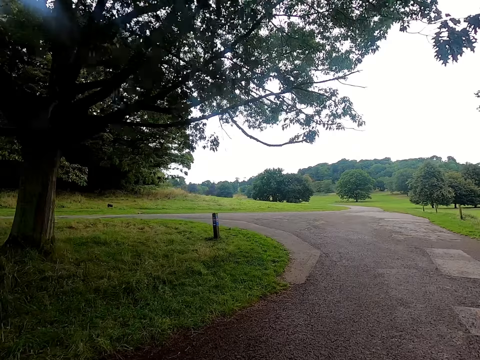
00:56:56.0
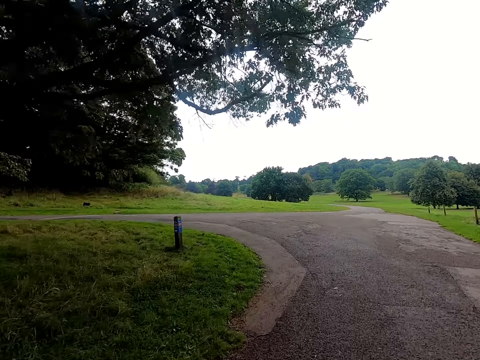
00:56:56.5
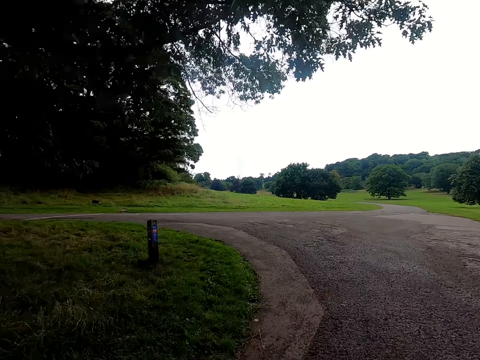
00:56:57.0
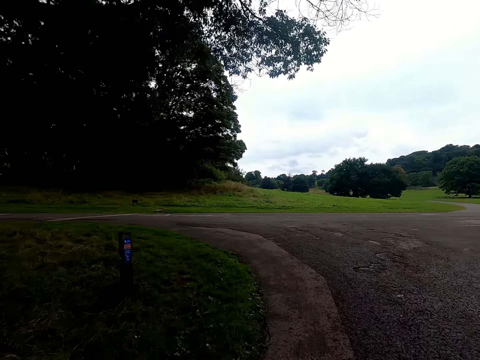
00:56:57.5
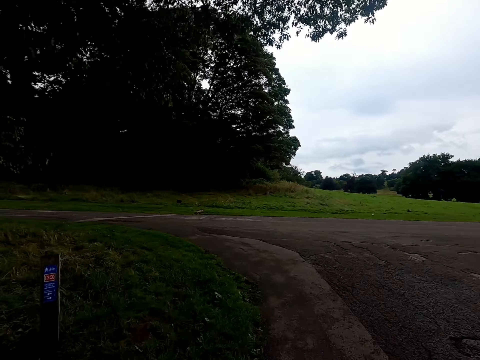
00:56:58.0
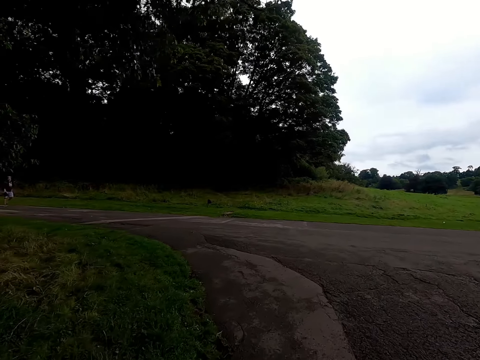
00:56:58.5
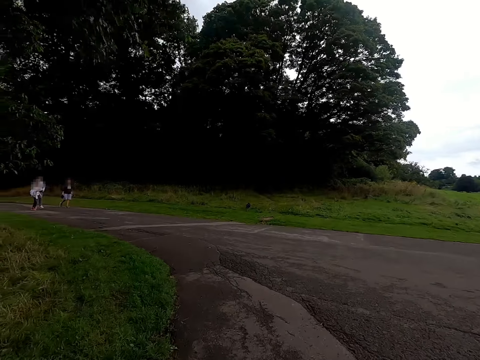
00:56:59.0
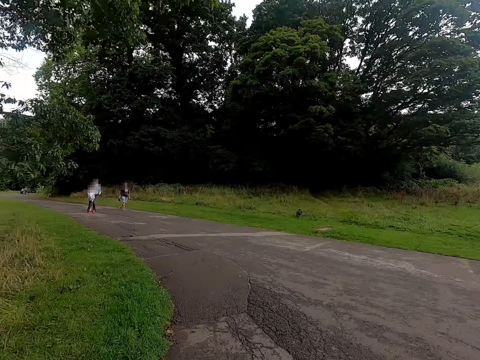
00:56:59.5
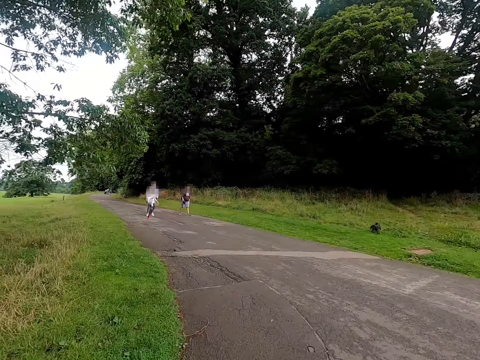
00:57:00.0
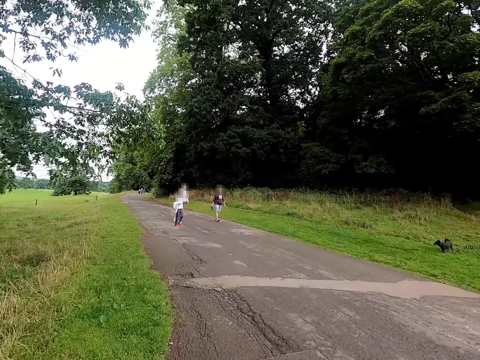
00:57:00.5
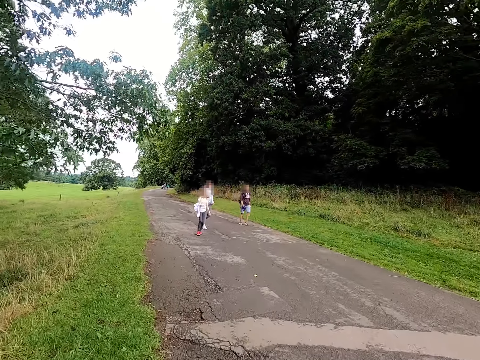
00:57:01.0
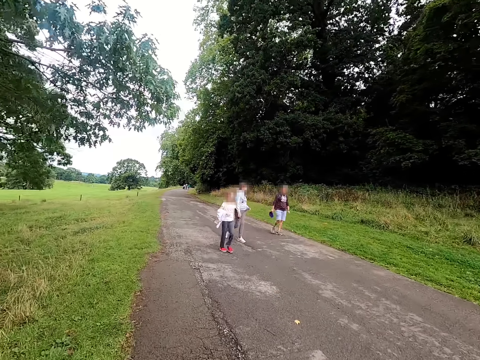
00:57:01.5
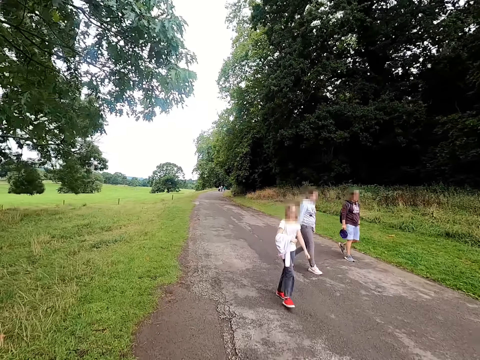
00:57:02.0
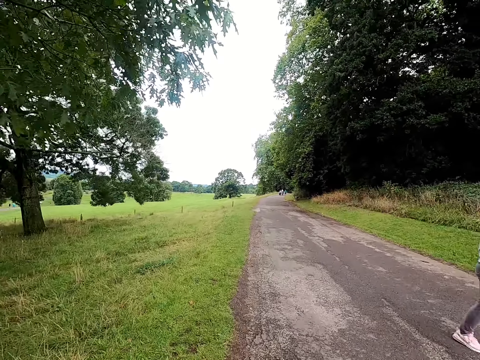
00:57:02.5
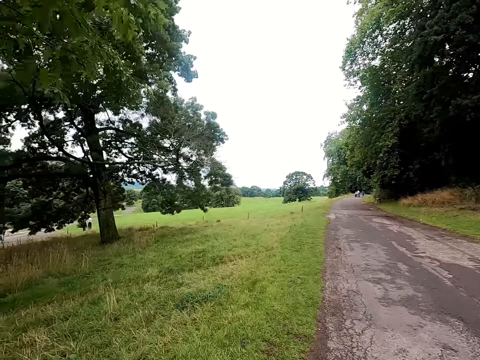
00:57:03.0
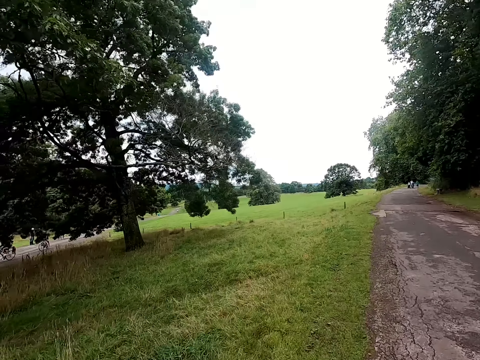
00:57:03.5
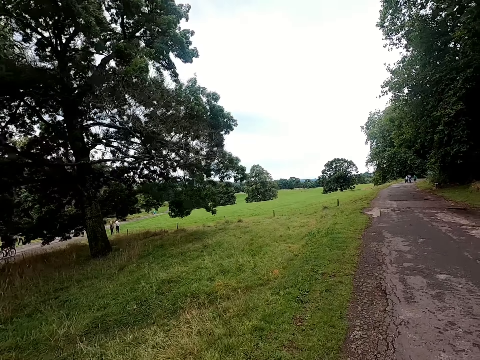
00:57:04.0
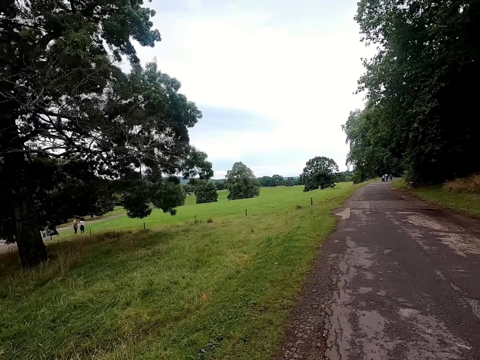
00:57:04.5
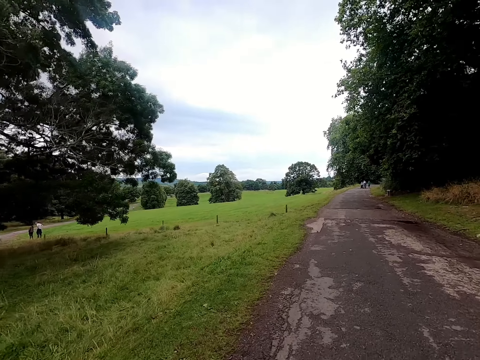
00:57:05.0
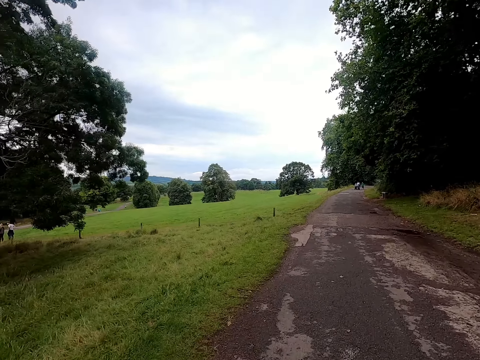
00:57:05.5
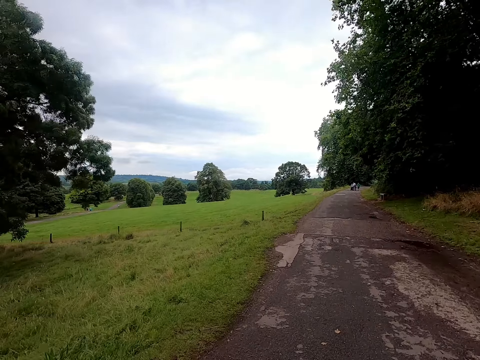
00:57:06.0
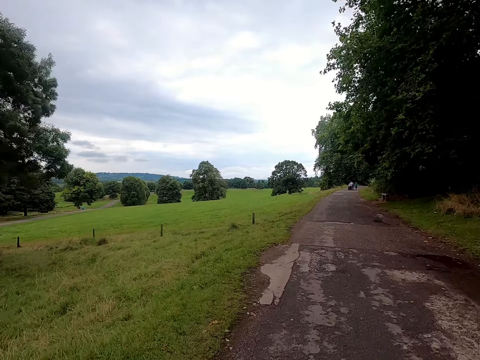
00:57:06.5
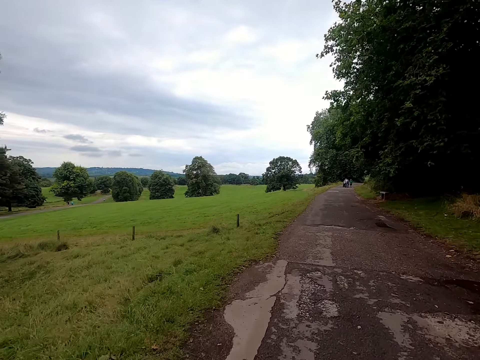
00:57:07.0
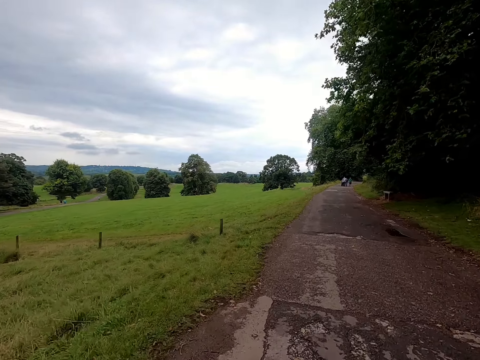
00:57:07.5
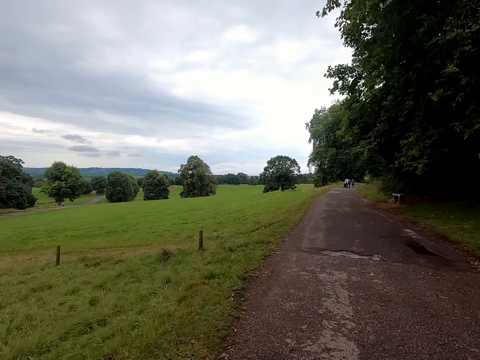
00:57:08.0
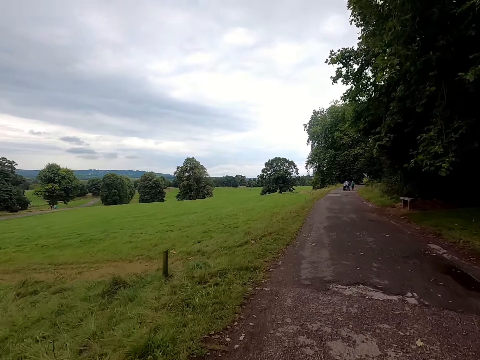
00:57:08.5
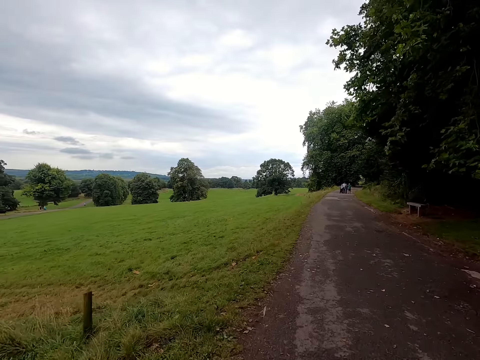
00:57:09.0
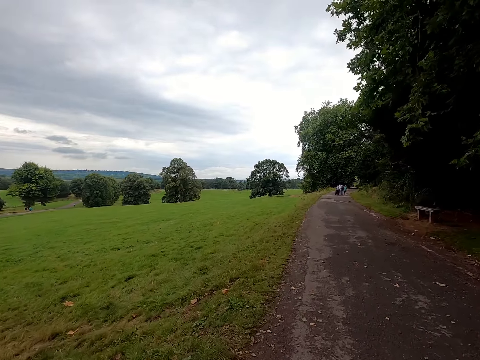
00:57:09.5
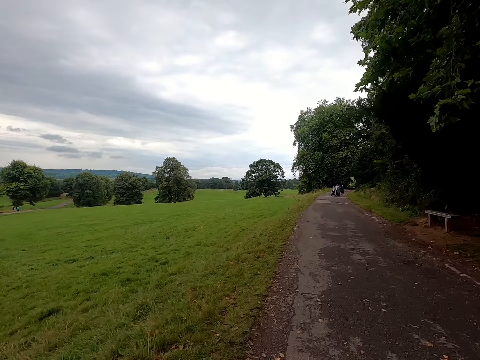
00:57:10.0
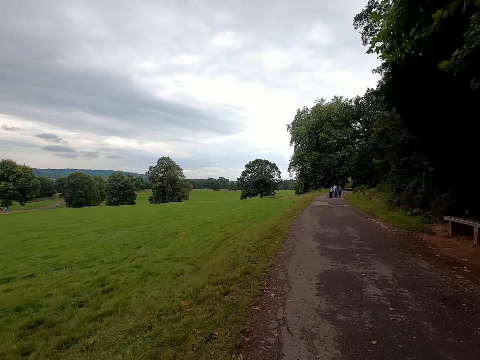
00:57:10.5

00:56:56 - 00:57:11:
The camera wearer turns left on the bicycle on the road.

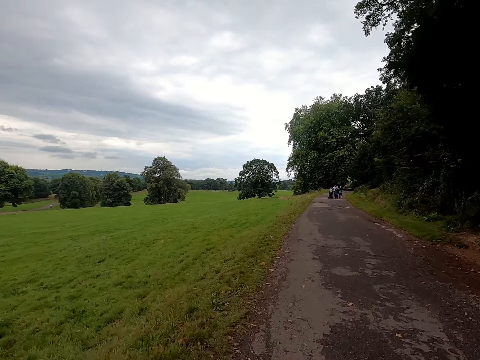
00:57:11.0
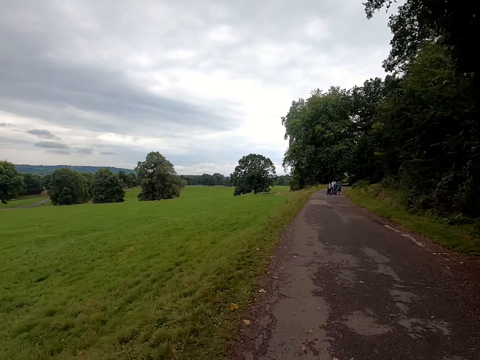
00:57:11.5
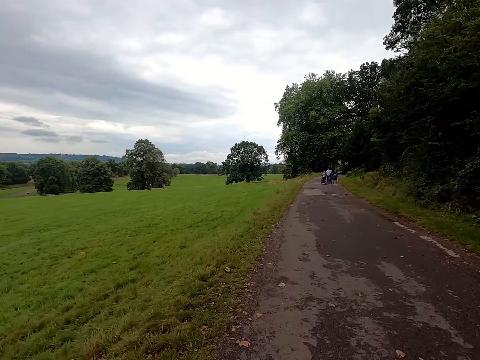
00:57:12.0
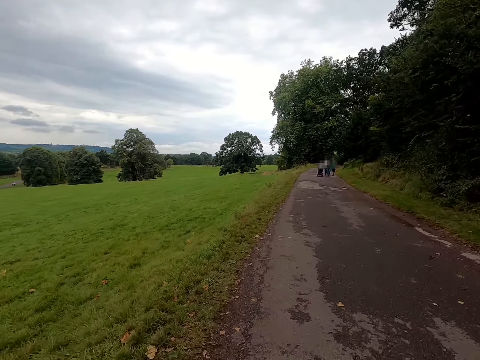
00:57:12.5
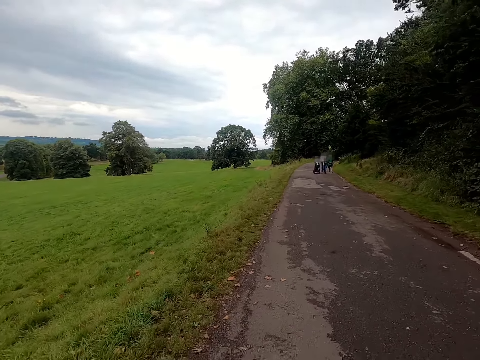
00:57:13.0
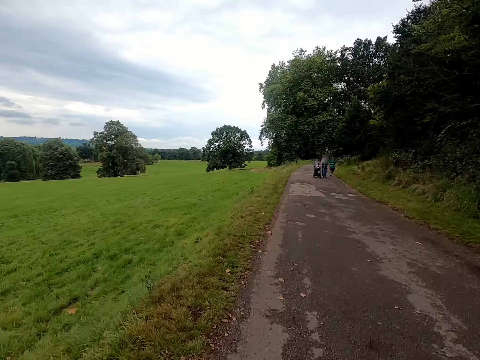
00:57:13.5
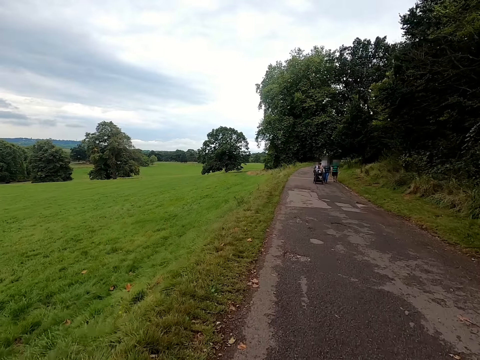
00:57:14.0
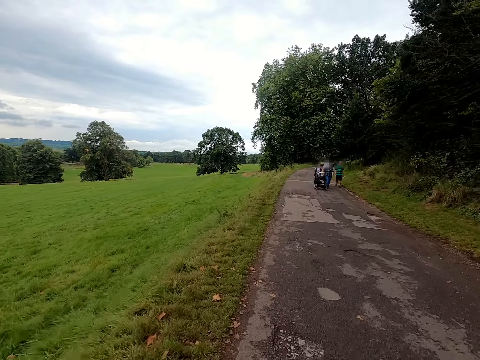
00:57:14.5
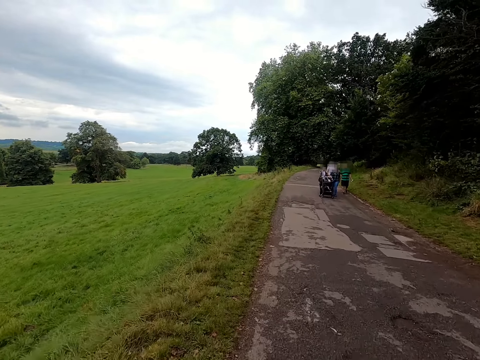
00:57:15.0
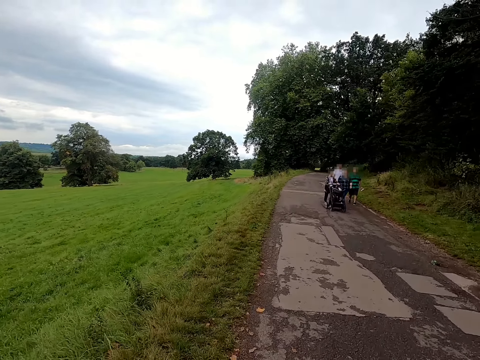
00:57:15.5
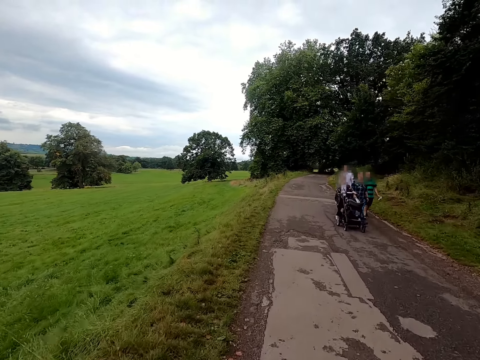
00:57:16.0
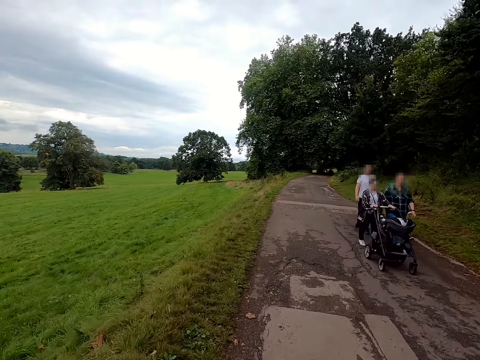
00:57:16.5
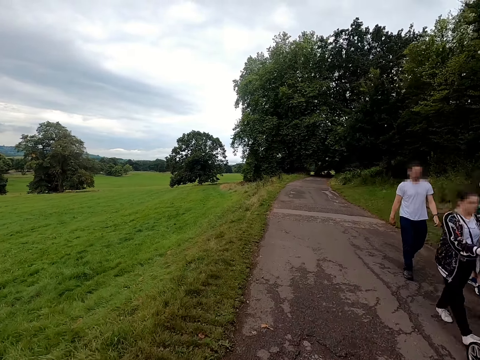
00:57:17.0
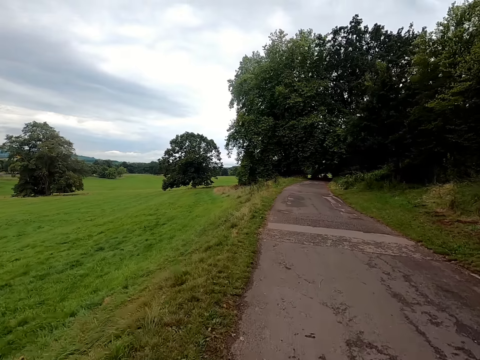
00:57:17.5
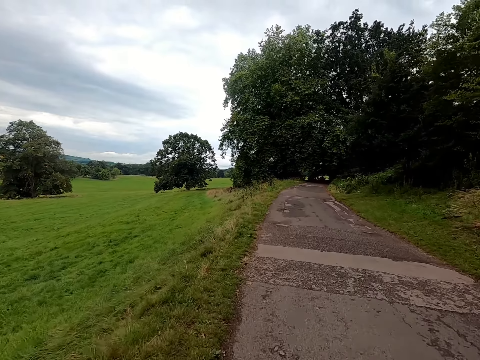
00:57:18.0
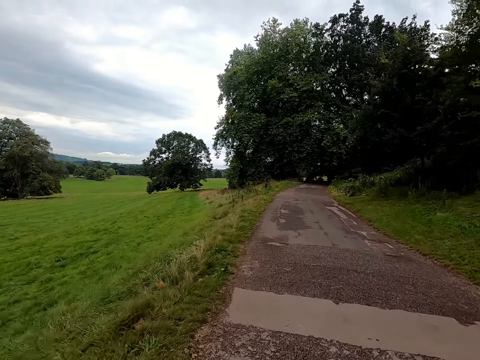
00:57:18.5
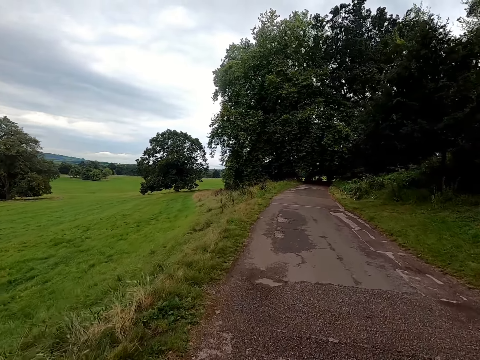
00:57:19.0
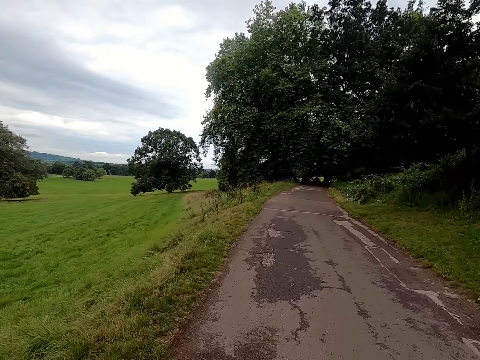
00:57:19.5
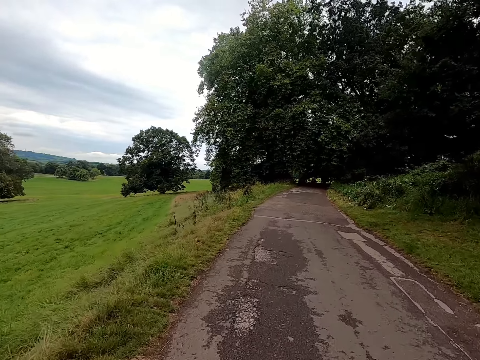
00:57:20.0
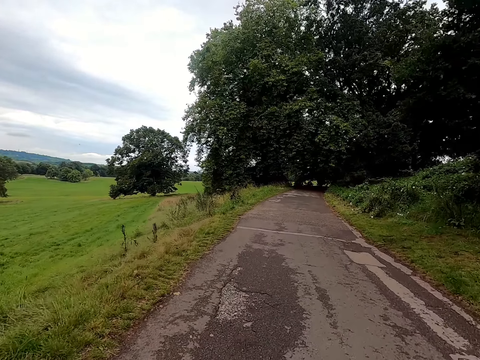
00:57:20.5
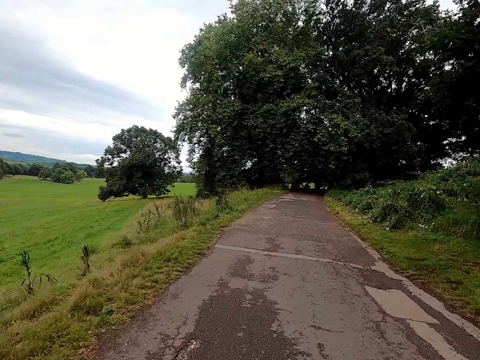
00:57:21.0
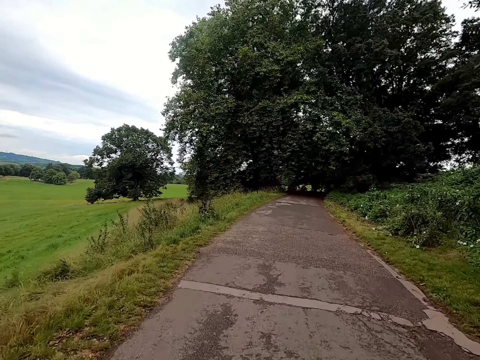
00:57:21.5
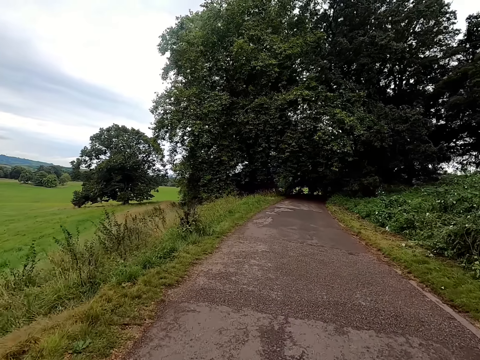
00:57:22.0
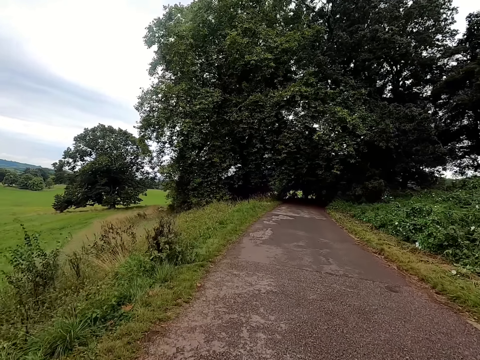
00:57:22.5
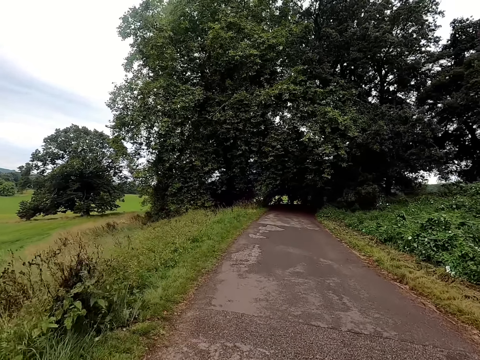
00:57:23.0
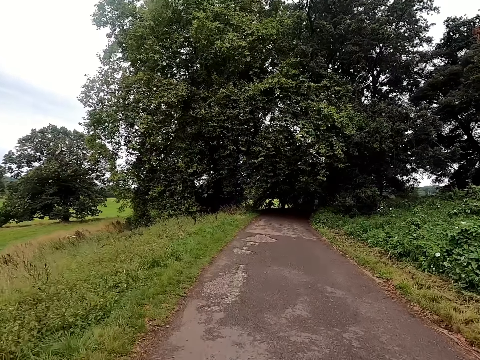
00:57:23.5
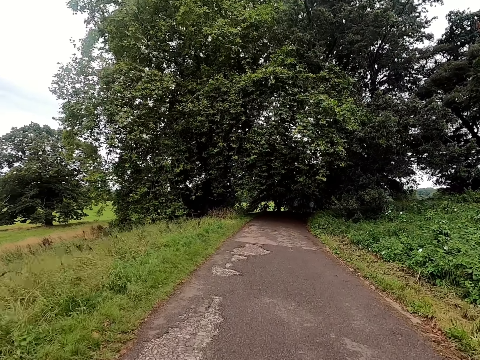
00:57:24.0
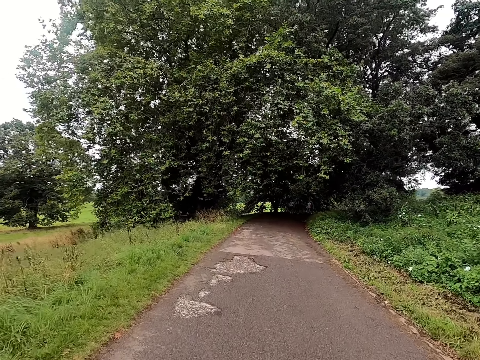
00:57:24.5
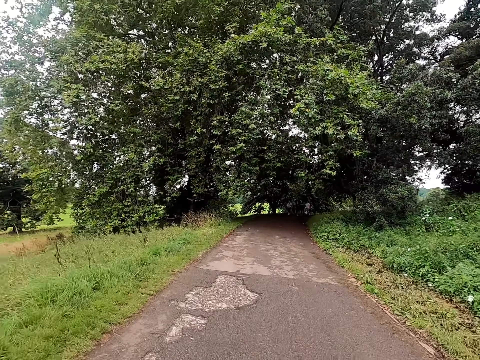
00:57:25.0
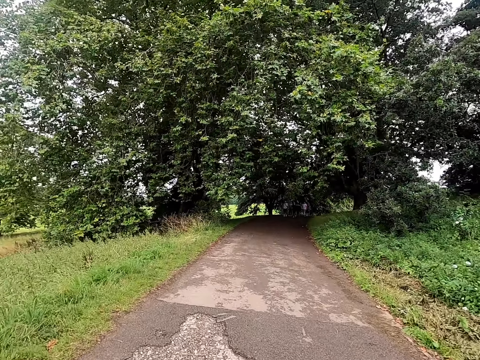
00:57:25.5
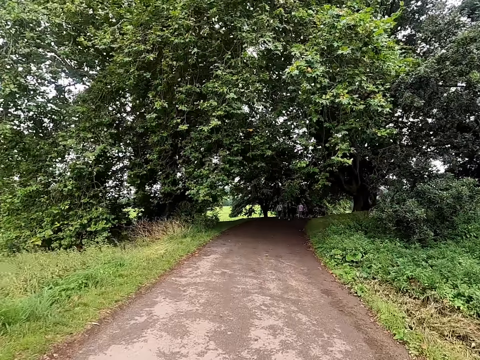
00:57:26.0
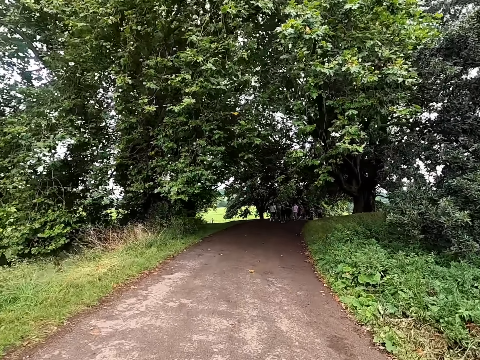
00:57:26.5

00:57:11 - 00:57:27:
The camera wearer rides on the bicycle past a group of people on the road.
